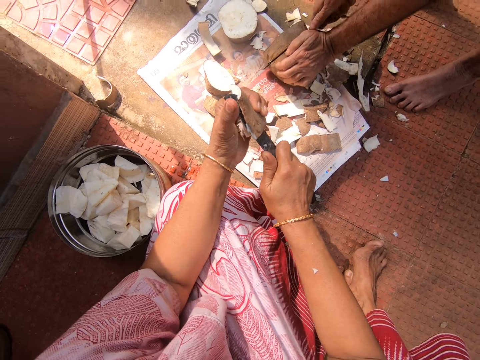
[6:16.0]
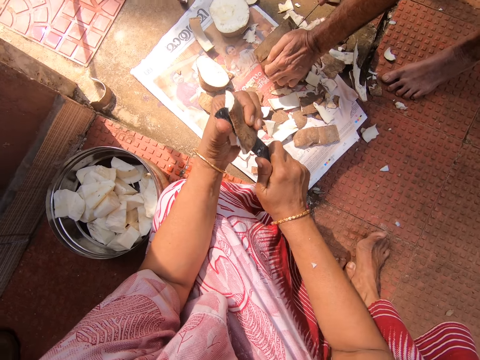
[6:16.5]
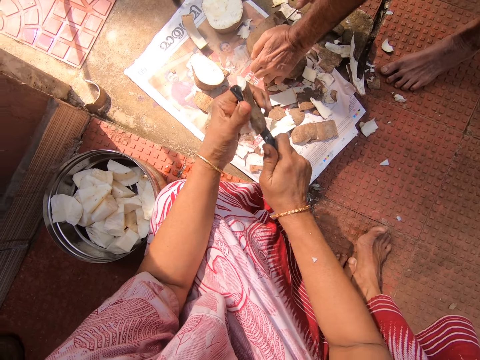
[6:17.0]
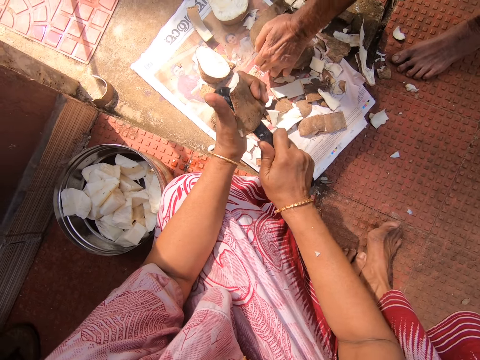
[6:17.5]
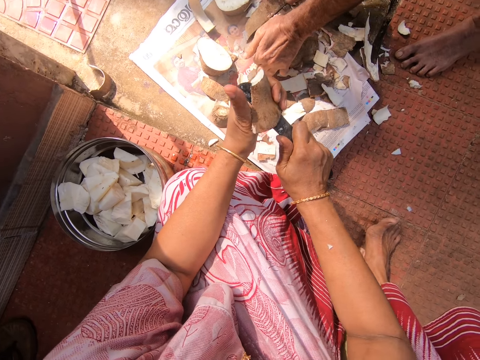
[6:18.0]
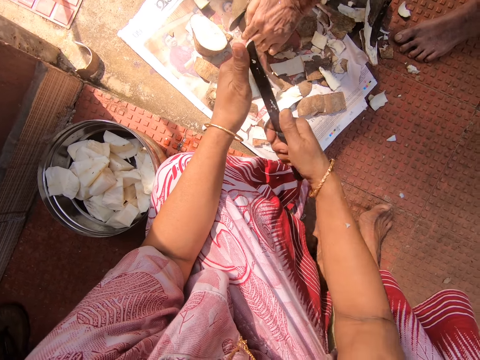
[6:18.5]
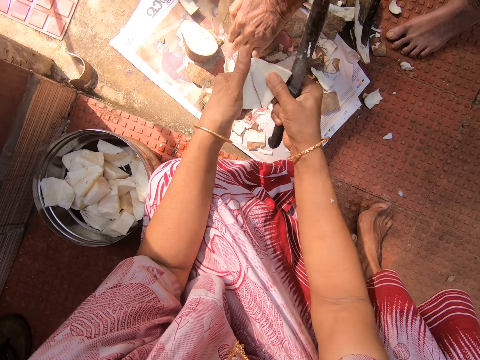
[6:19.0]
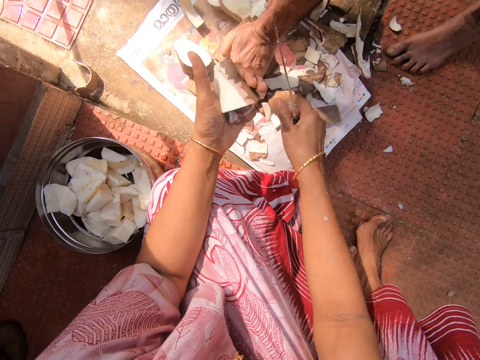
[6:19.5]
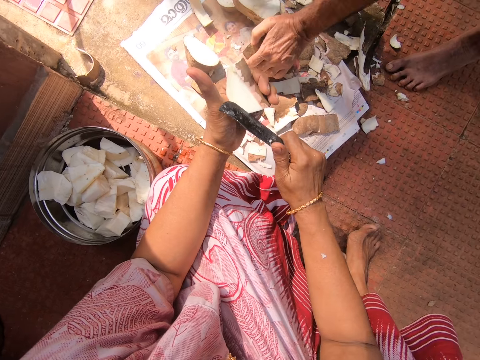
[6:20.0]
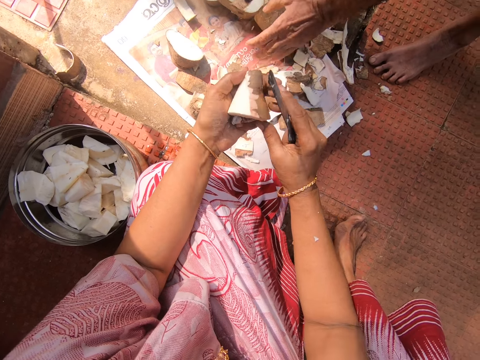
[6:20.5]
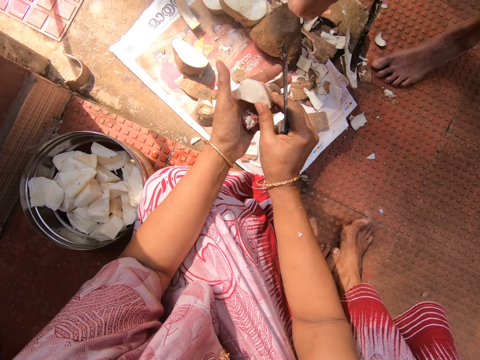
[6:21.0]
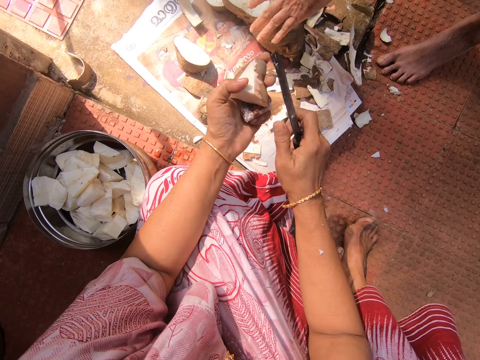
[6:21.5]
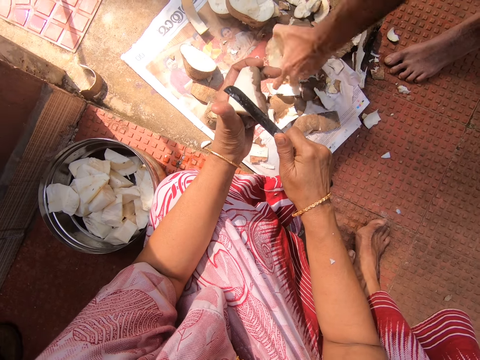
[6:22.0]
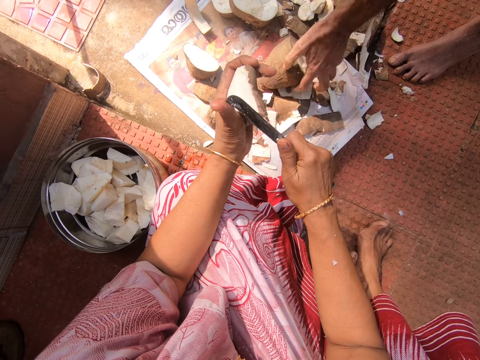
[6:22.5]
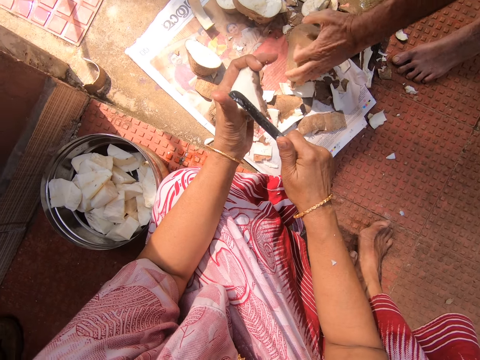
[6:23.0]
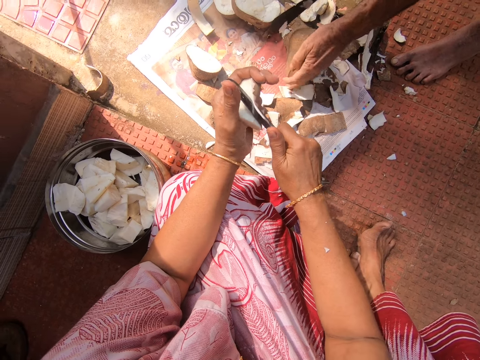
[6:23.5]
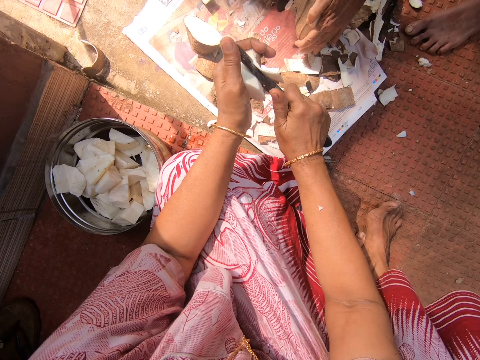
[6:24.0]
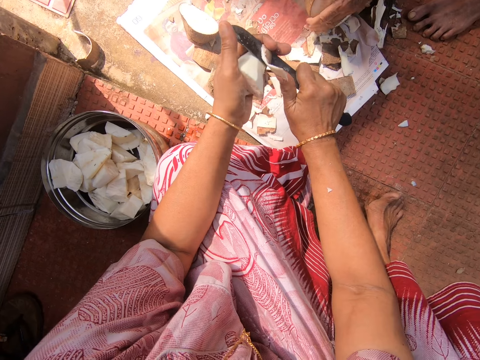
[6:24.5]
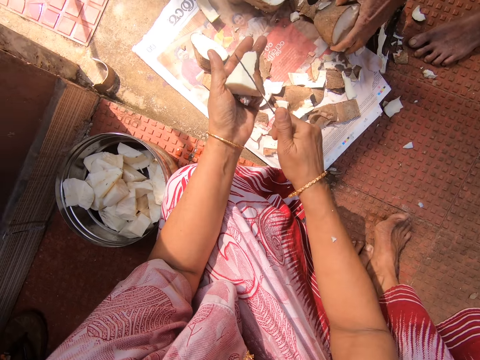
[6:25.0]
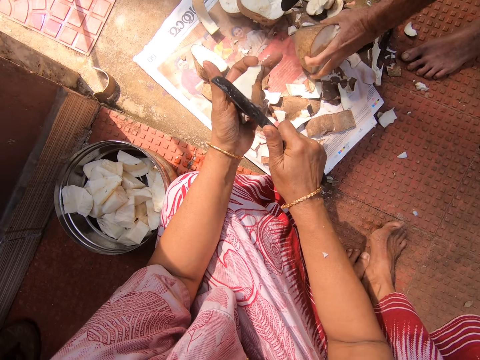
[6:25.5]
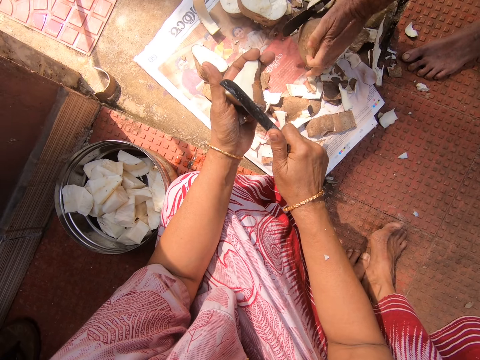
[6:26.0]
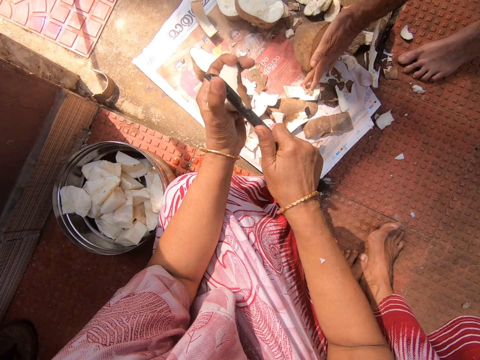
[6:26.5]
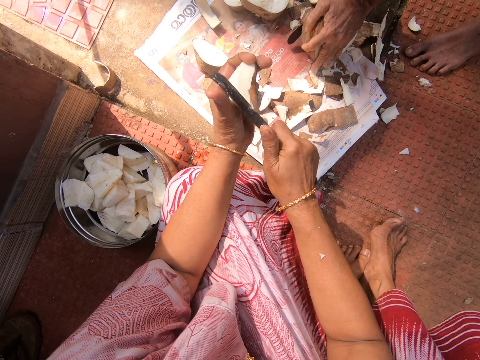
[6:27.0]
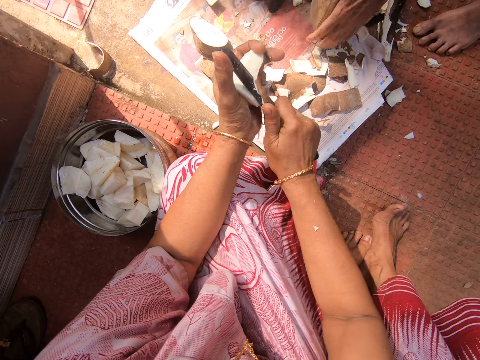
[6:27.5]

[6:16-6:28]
The camera wearer drops the skin. They peel the yam.

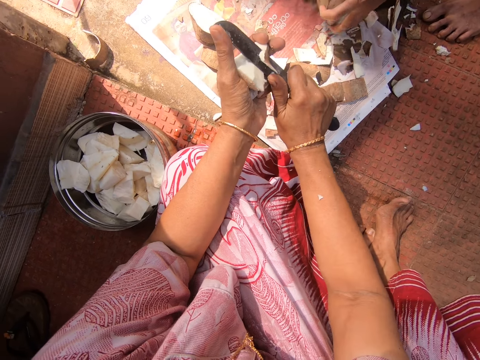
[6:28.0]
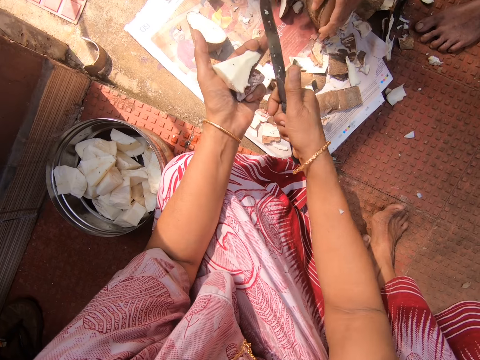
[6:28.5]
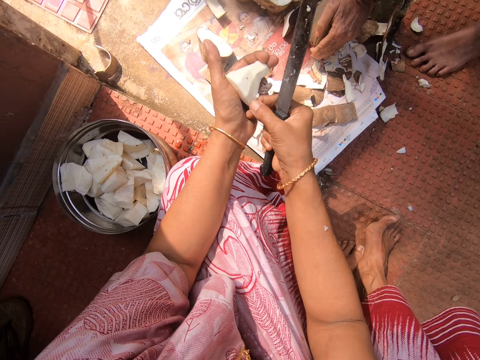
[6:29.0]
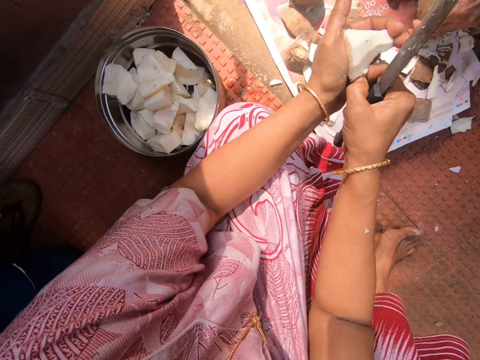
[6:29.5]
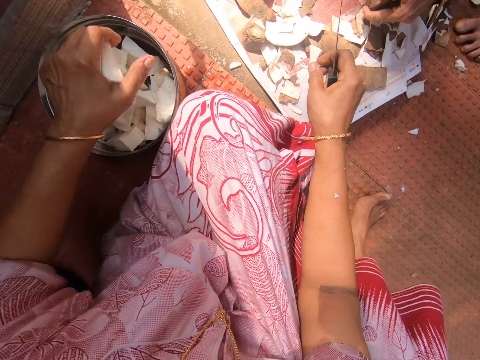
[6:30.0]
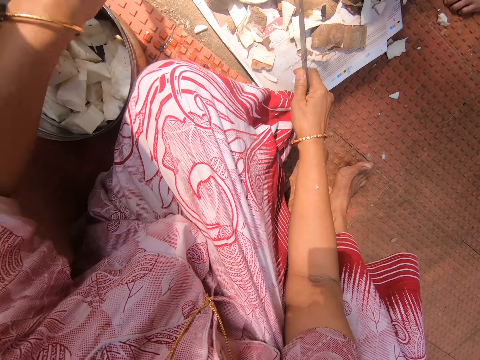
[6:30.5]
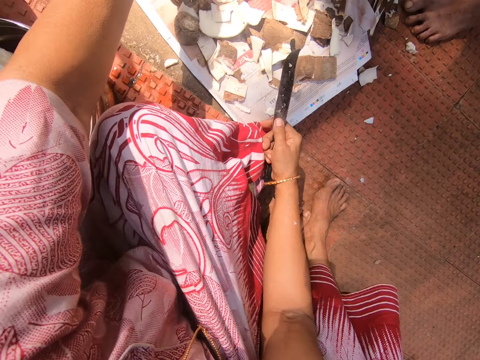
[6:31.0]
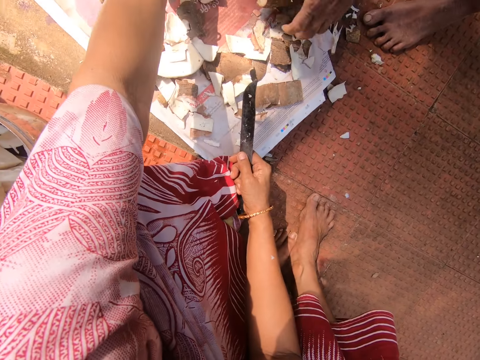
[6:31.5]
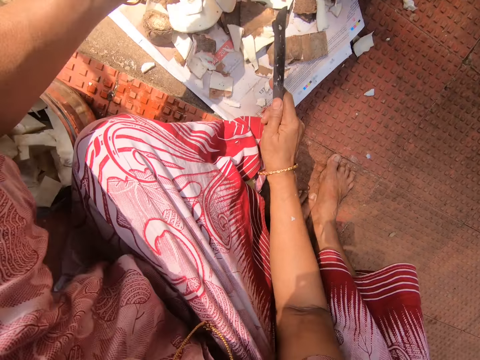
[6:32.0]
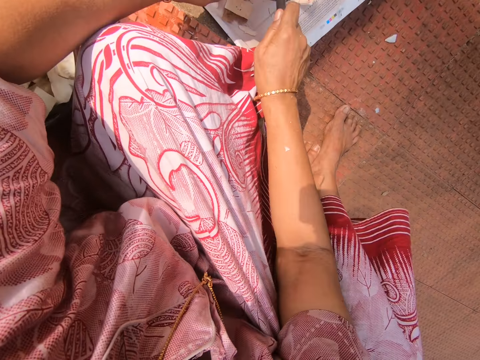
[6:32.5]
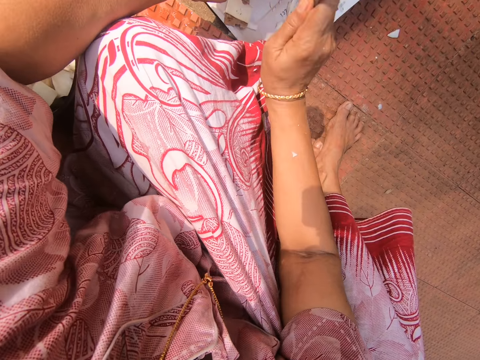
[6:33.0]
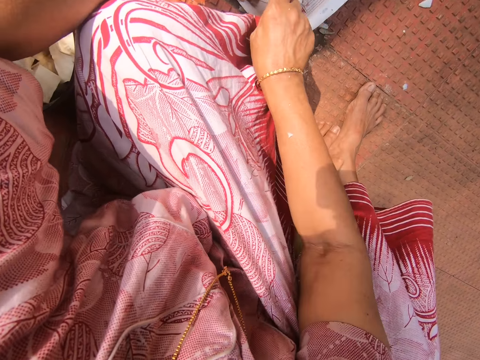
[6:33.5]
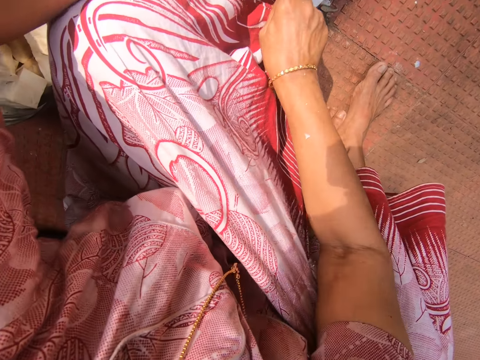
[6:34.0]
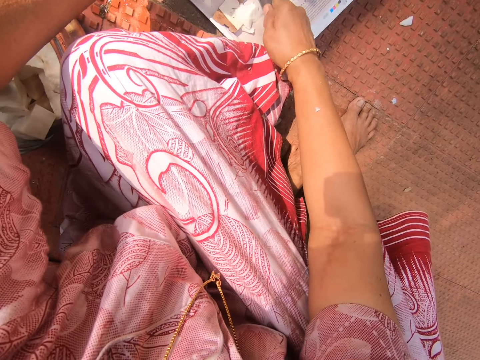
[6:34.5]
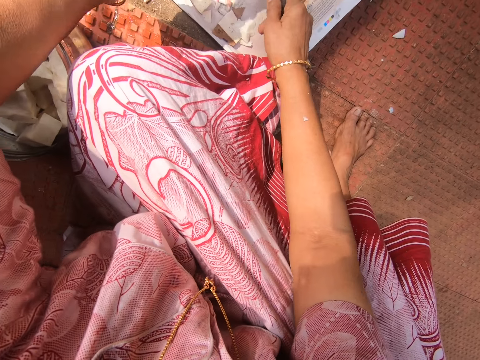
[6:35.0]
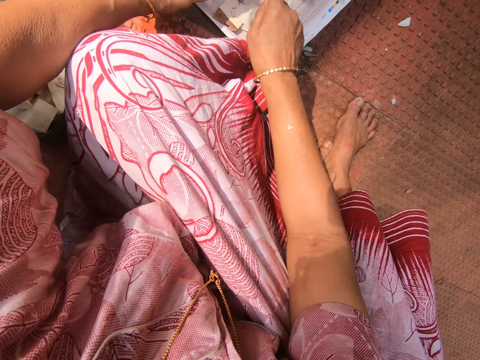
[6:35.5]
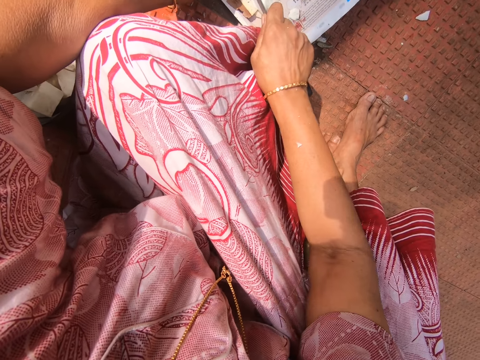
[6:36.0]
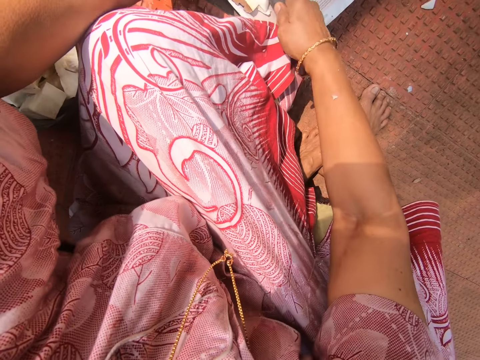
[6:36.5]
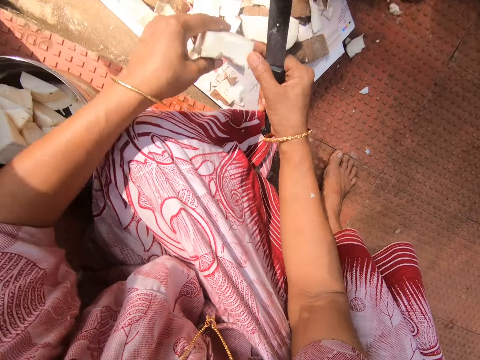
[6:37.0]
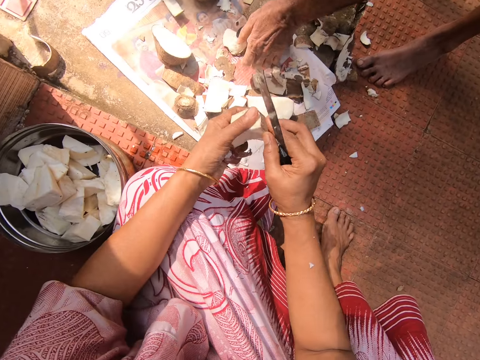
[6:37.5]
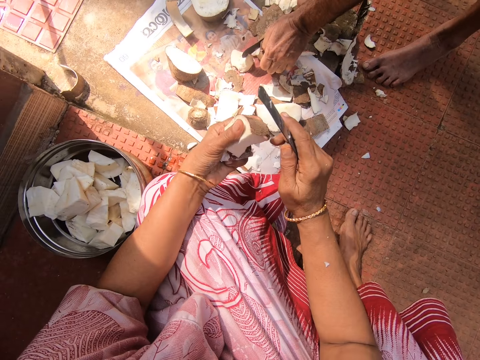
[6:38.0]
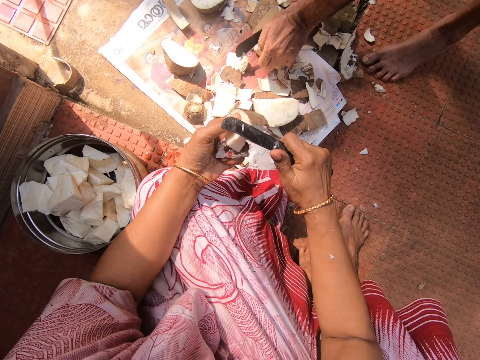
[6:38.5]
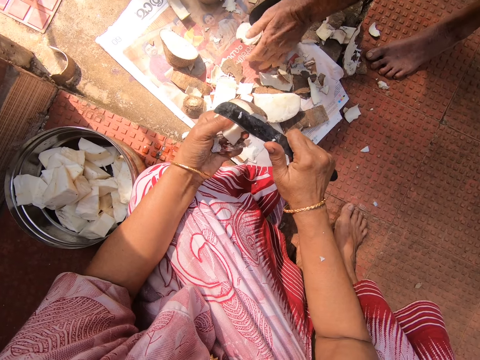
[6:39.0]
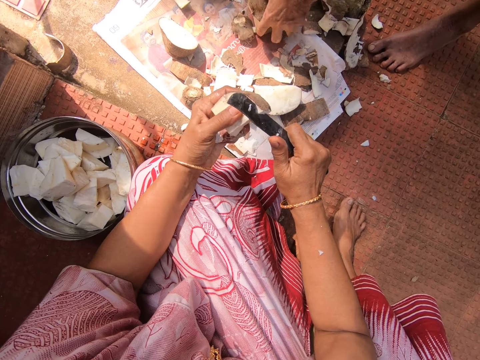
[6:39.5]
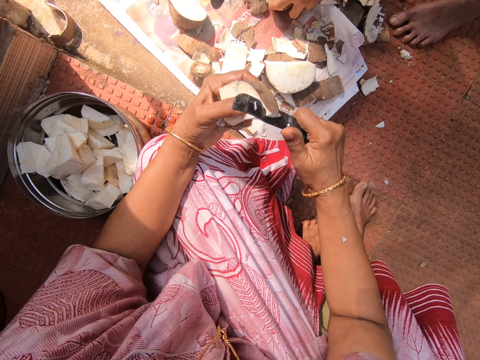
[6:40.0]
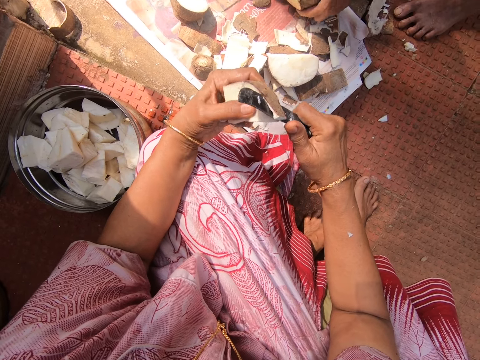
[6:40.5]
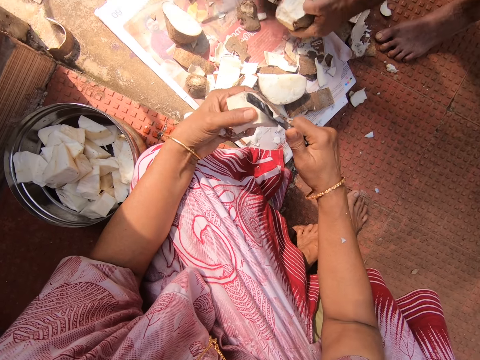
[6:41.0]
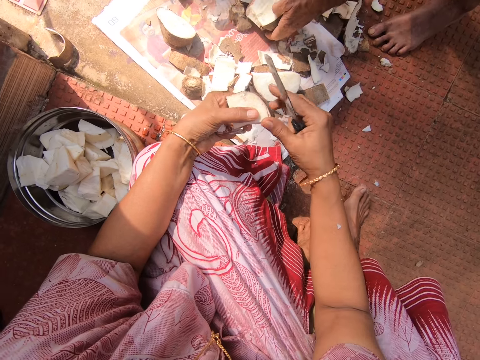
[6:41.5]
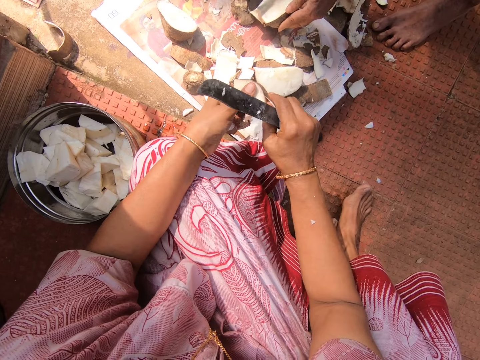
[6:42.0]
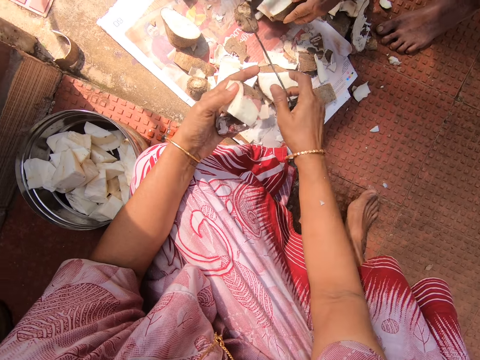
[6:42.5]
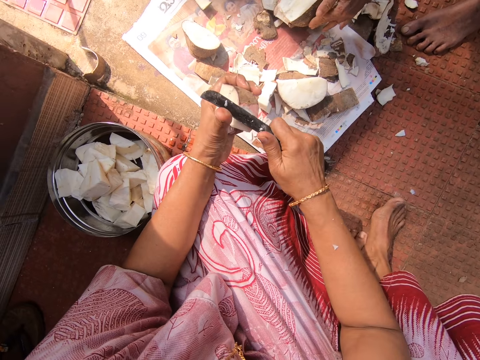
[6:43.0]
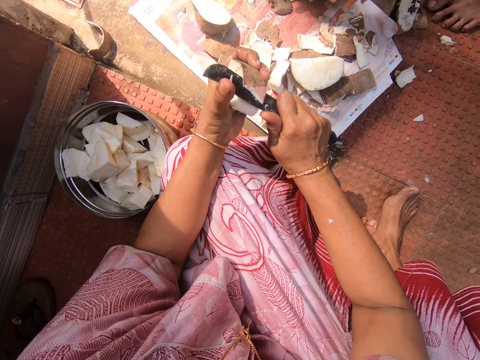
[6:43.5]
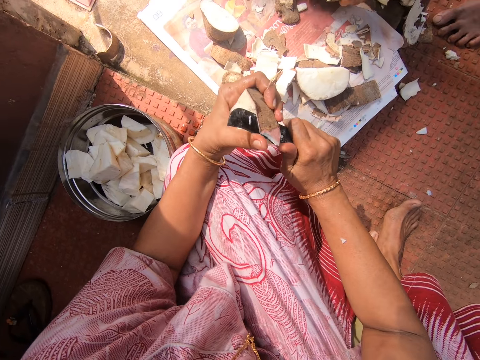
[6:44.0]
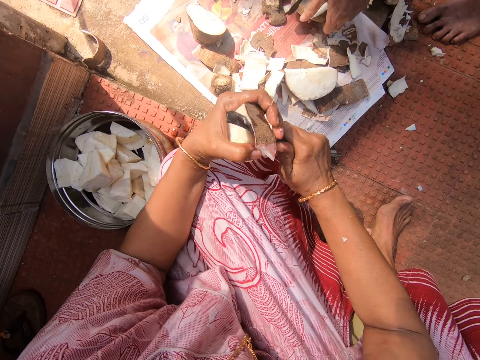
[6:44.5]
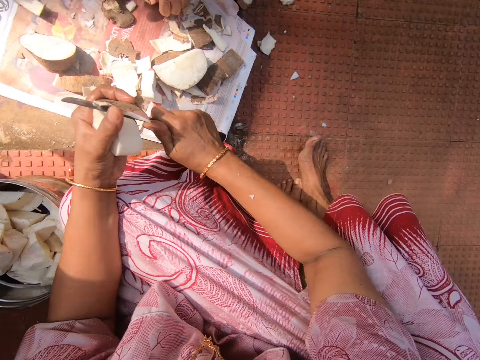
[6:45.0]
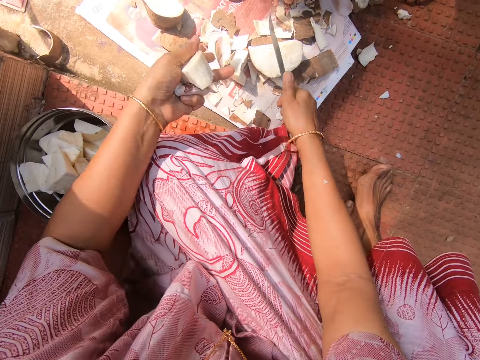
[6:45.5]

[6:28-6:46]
The camera wearer puts the cassava or yam in the bucket. They pick the cassava from the floor. They chop the yam. They hold the yam with both hands, peel the yam, drop the skin, and peel the yam.
